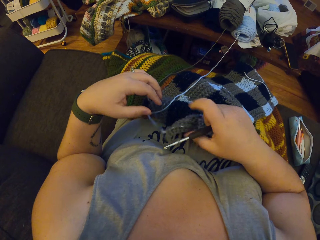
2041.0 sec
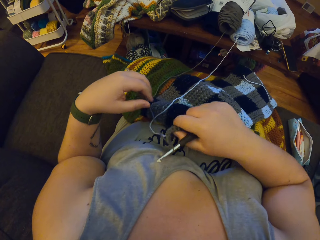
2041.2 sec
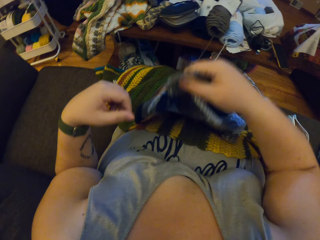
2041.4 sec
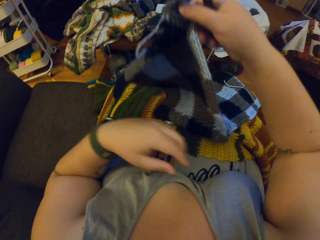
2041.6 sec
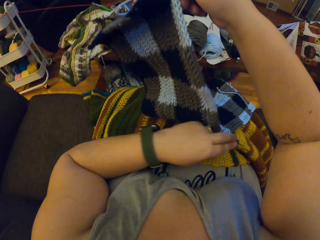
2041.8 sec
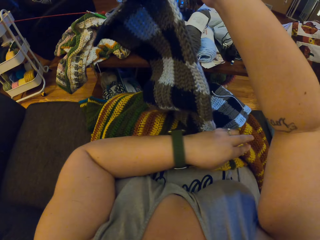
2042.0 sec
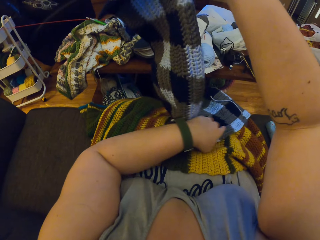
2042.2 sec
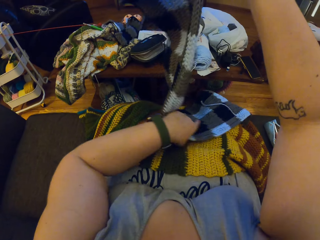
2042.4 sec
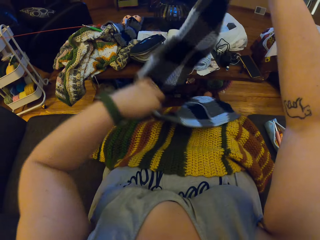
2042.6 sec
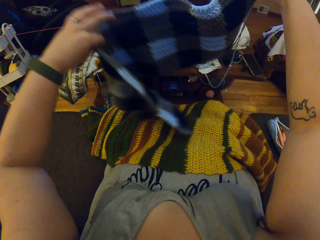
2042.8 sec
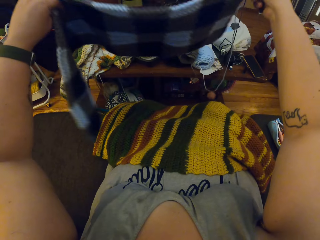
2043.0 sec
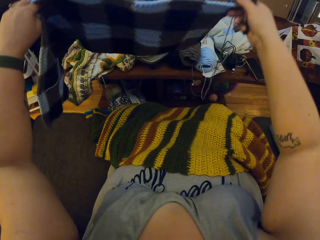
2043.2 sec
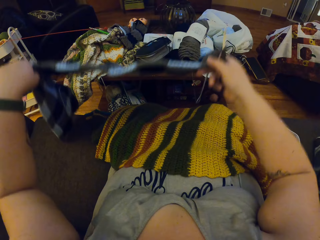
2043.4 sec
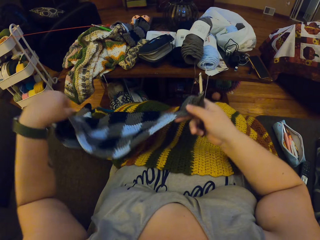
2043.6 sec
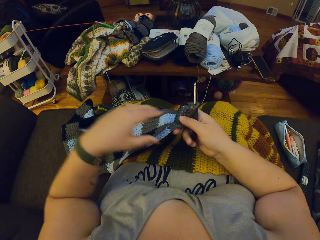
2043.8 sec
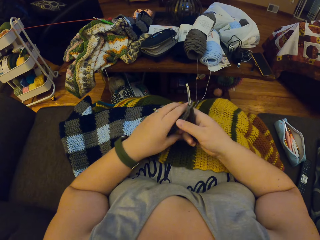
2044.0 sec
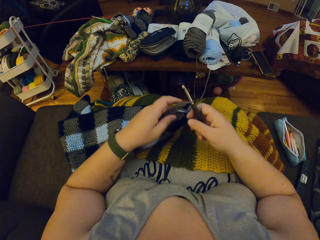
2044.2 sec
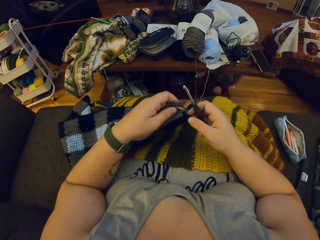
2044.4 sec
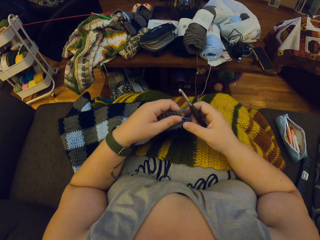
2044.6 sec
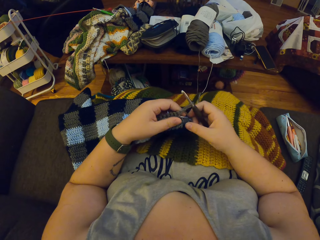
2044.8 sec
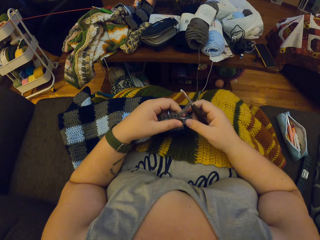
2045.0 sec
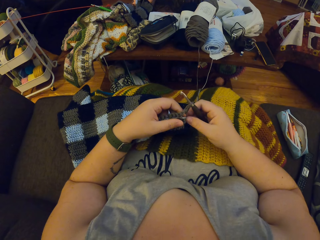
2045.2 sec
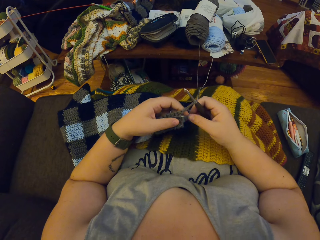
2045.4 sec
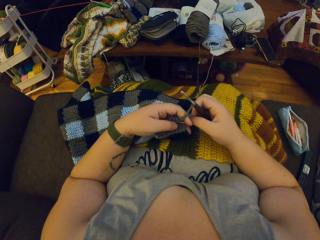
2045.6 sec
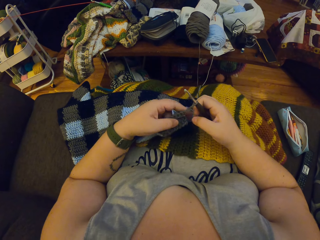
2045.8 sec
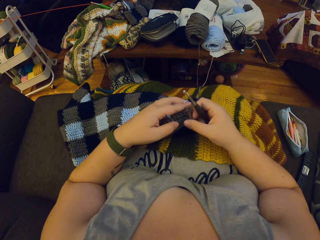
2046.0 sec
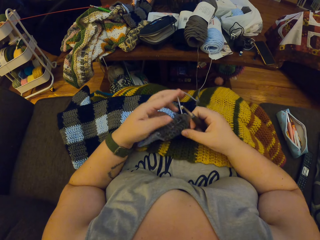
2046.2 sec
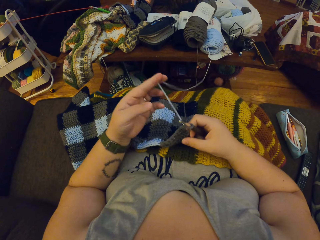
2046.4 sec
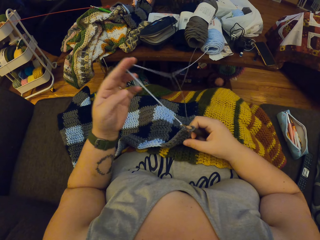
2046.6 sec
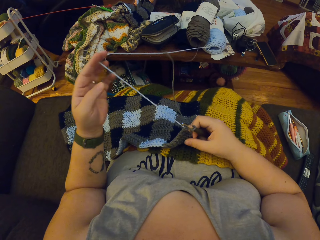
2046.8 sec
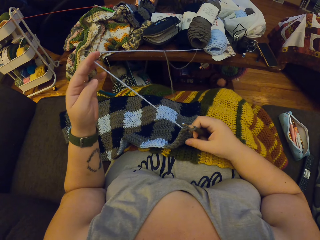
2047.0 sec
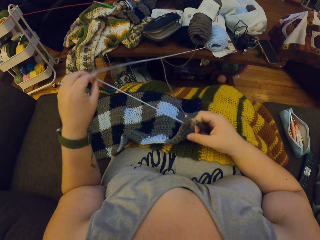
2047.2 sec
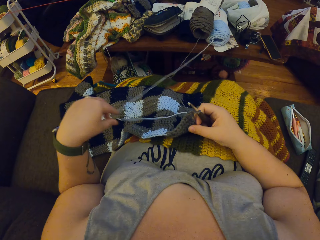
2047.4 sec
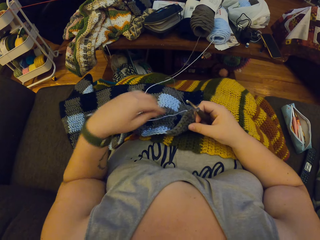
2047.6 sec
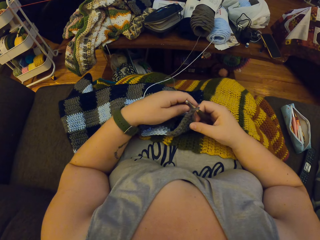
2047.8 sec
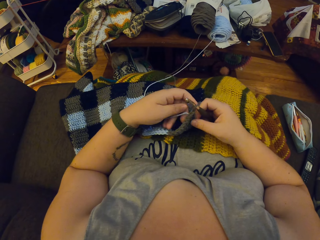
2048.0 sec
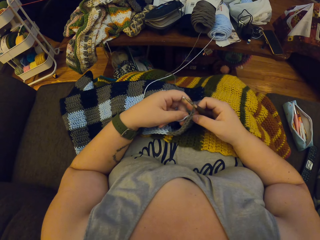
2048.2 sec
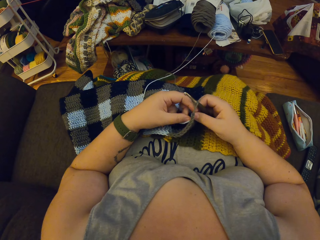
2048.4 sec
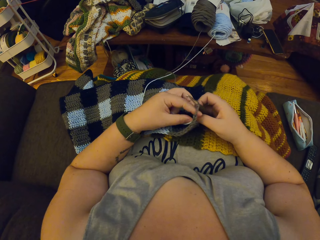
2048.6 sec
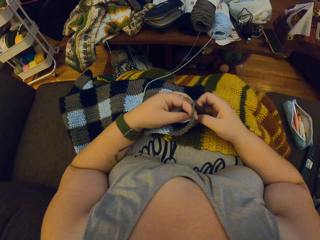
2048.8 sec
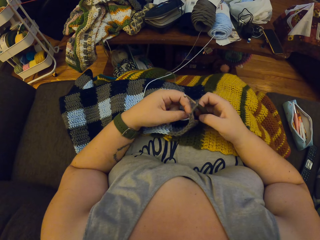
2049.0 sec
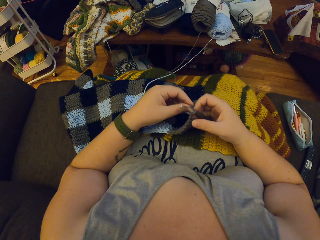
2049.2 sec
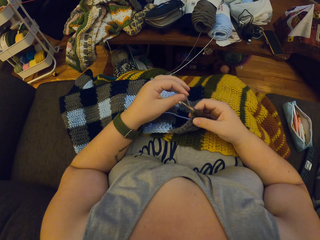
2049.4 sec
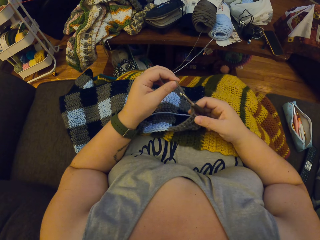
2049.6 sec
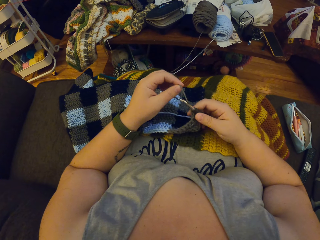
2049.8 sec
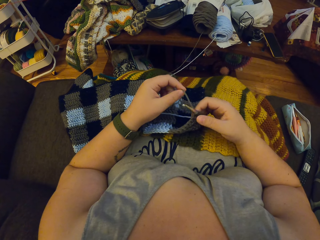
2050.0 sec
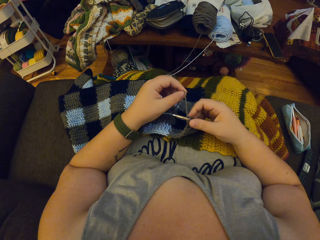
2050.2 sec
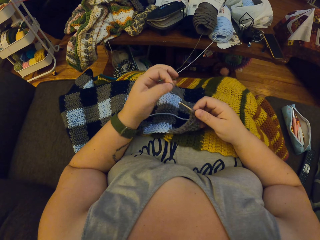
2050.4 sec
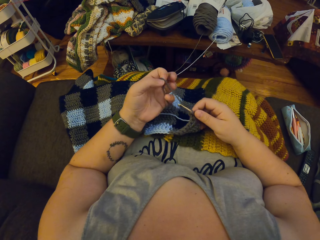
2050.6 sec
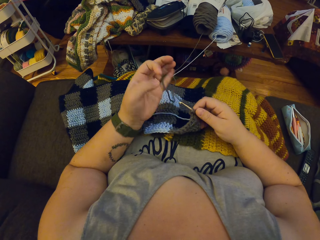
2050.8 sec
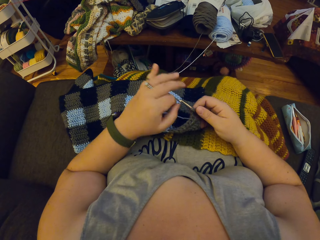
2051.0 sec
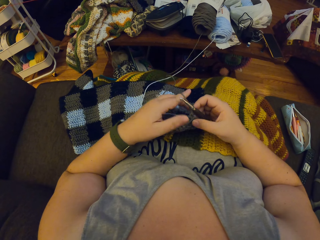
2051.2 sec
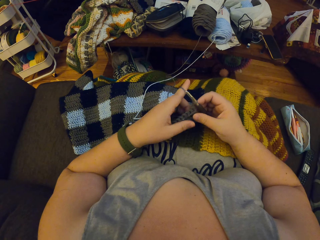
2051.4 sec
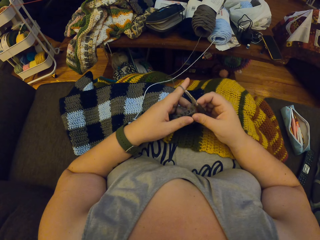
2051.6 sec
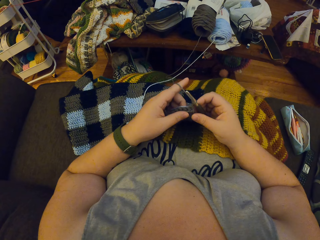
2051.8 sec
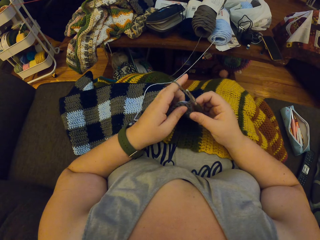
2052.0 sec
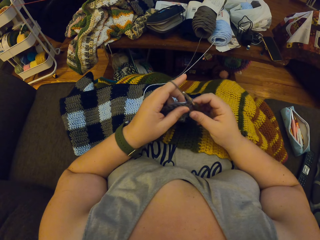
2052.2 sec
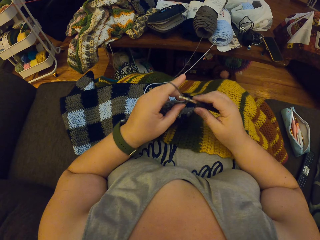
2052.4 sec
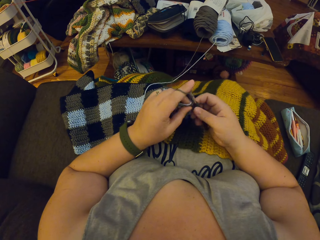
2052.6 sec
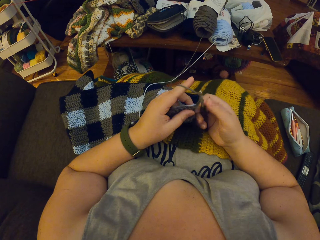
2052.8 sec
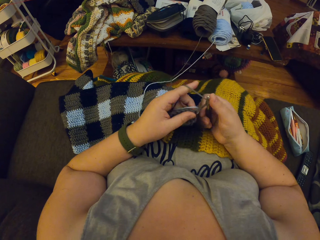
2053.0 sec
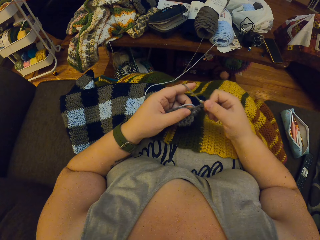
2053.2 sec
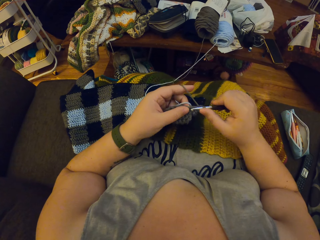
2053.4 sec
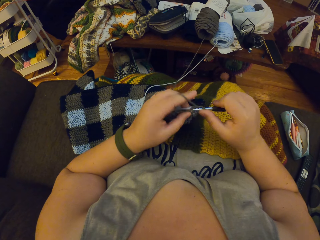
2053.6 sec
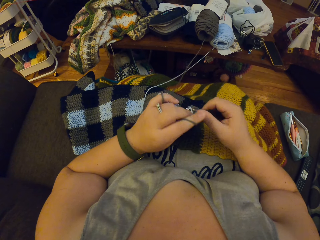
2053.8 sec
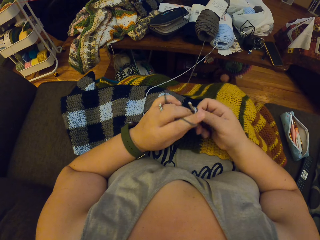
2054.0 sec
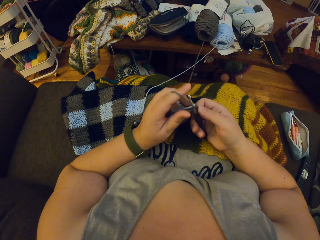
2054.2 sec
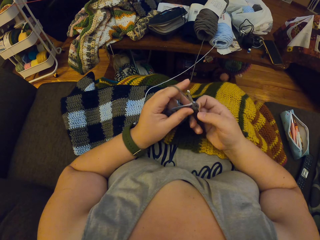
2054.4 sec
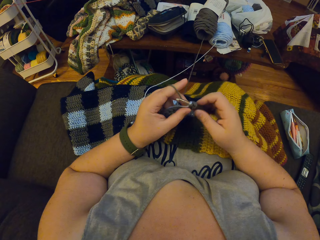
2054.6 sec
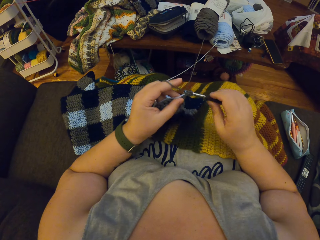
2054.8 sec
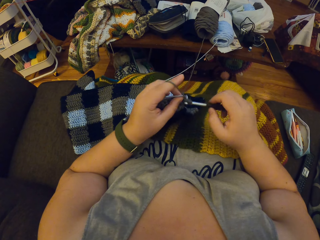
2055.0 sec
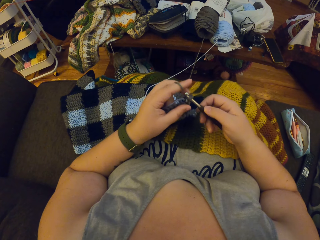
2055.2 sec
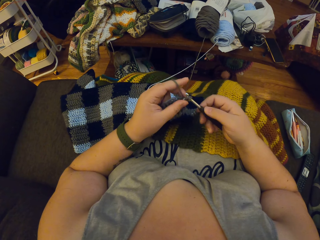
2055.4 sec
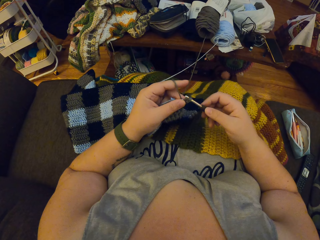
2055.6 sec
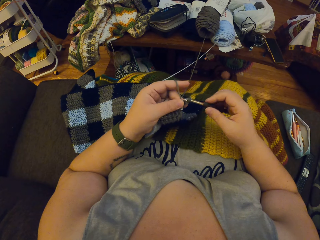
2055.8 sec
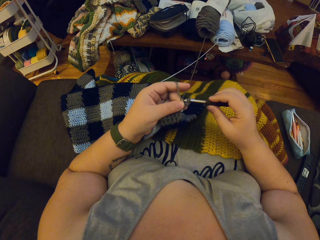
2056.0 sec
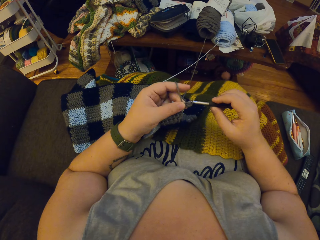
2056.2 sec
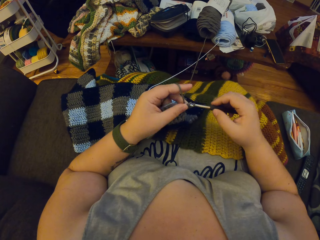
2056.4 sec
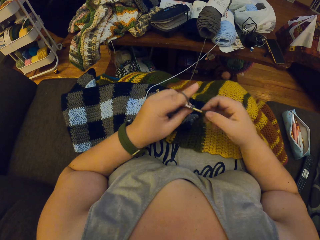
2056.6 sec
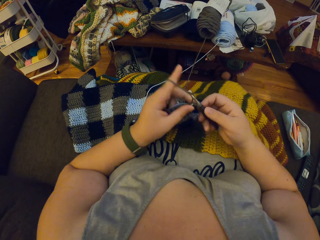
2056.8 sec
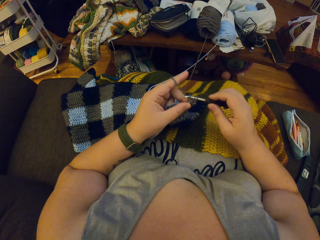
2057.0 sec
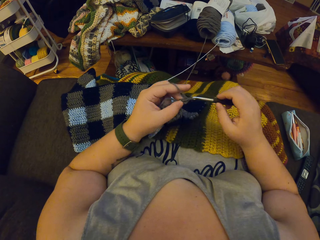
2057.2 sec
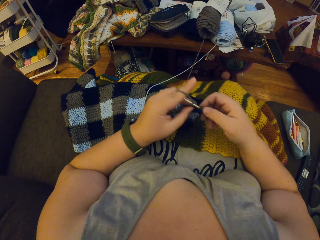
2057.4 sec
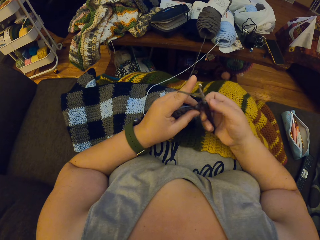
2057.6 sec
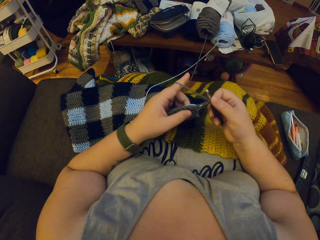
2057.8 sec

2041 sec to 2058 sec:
The camera wearer turns a fabric. She raises up the yarn with her hands and lays the yarn on her lap. She weaves the fabric. She adjusts a strand of the yarn with her left hand. She crochets with the yarn and the crocheting hook.

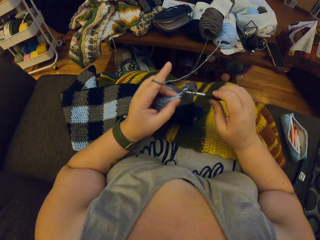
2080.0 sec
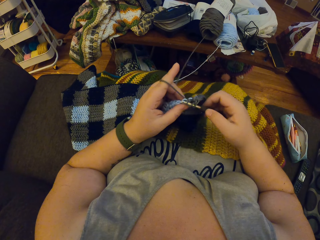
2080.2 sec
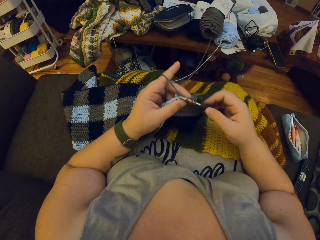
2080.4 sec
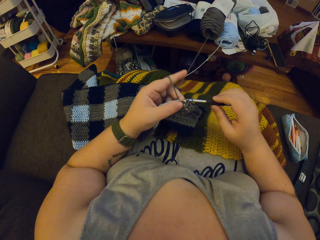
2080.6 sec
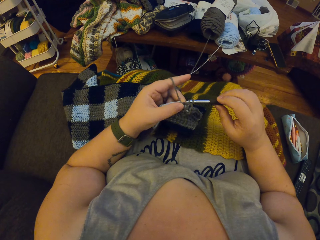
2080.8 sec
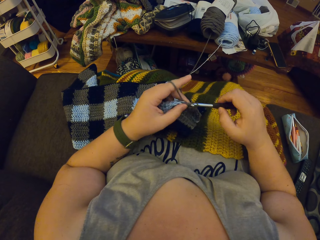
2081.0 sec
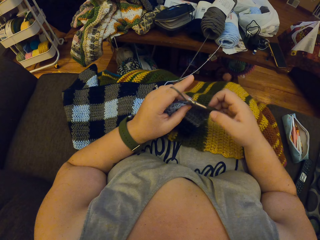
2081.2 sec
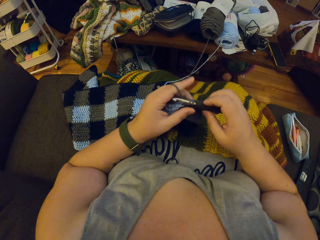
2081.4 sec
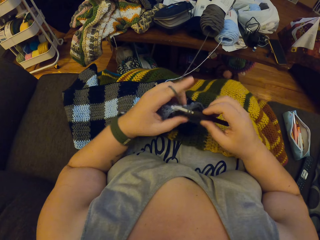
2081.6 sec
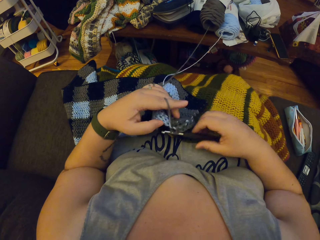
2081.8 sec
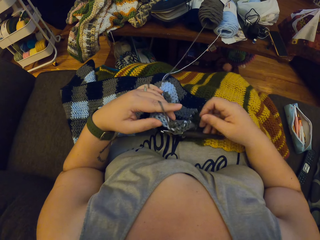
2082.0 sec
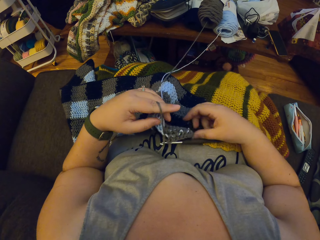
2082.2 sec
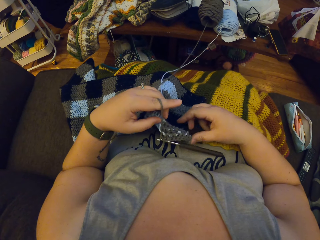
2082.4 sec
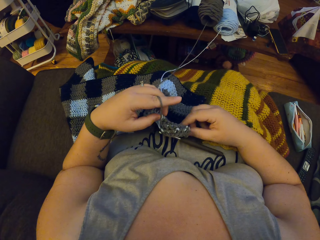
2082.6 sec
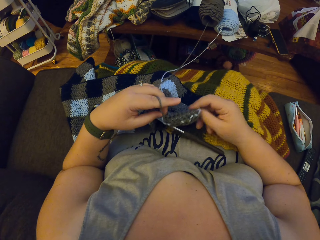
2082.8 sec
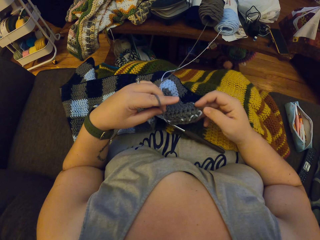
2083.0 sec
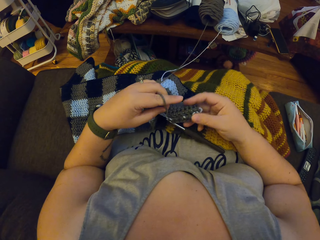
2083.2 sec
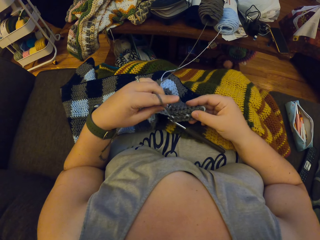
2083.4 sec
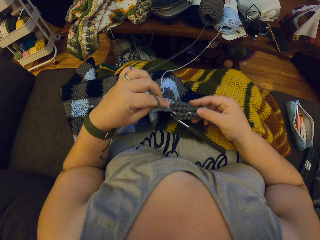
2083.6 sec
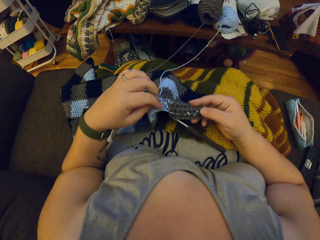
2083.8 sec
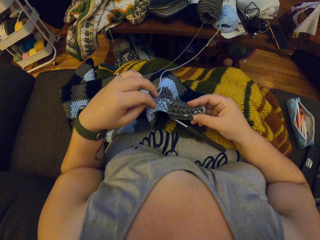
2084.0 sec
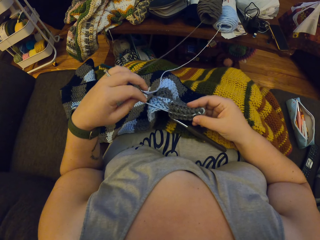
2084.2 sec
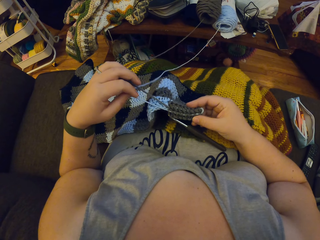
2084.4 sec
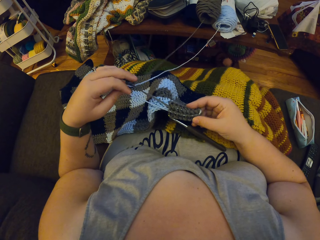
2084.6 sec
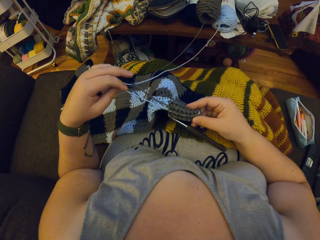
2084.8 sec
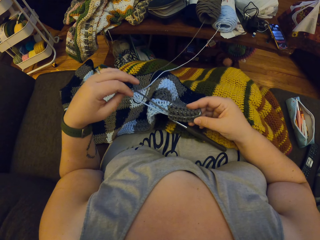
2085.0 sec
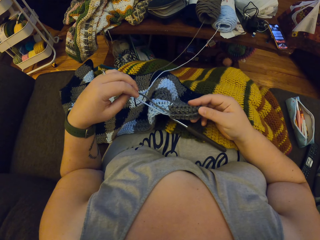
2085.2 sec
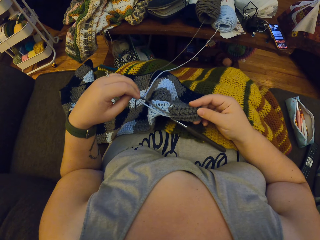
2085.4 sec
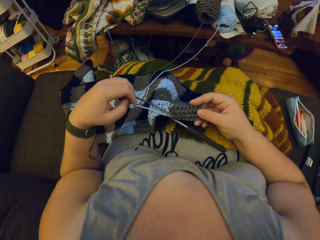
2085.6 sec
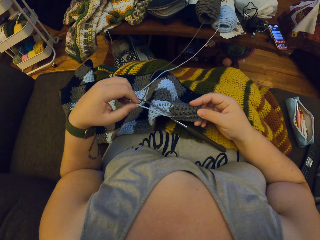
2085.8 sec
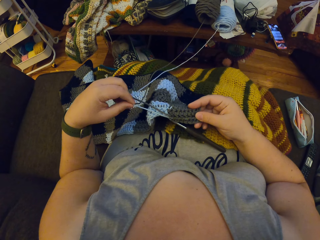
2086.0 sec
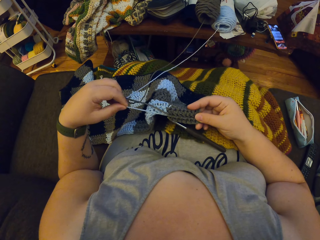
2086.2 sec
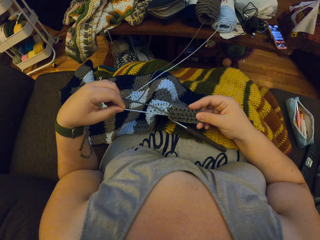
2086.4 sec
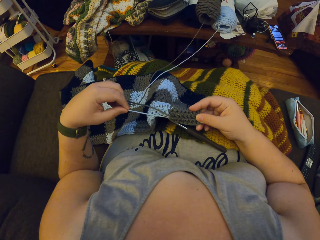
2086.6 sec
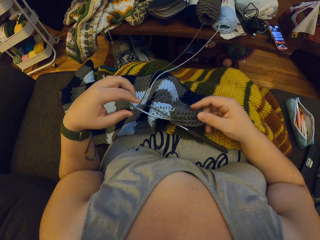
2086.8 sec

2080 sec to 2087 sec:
The camera wearer drops the crocheting hook on her body. She pulls a strand on the yarn.
